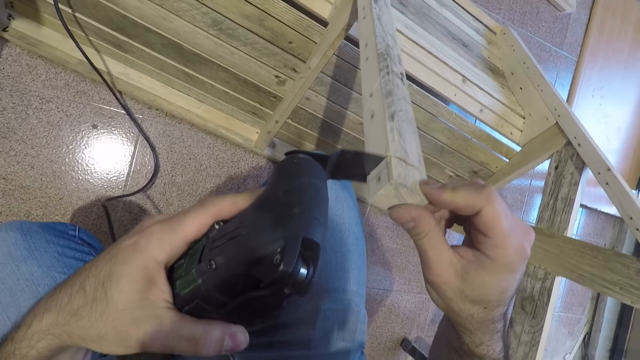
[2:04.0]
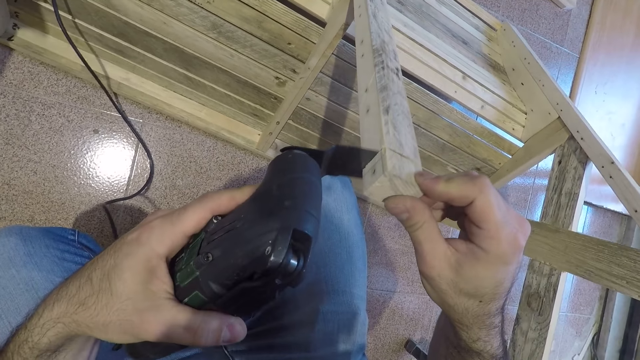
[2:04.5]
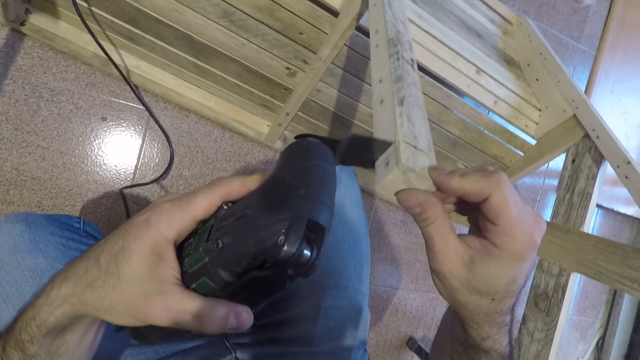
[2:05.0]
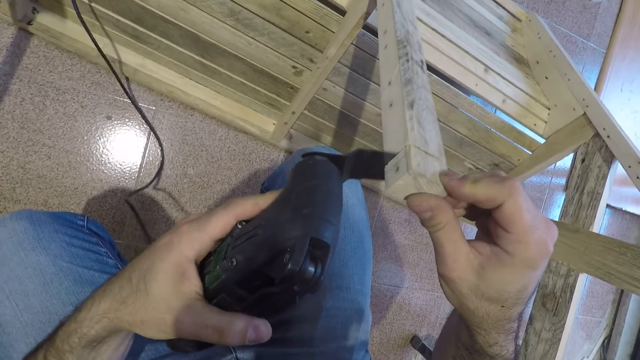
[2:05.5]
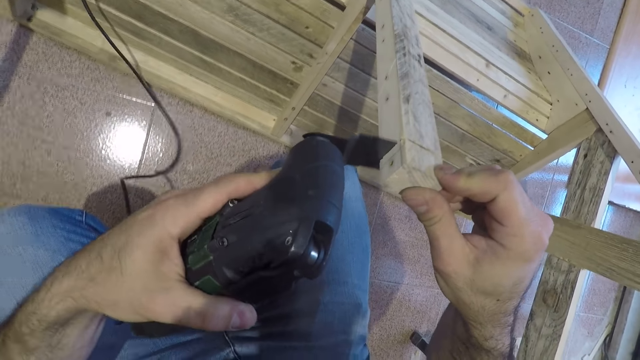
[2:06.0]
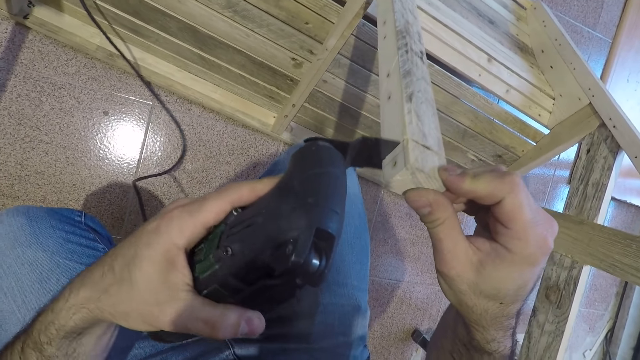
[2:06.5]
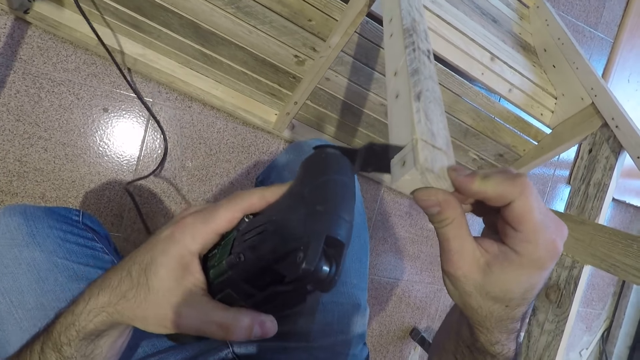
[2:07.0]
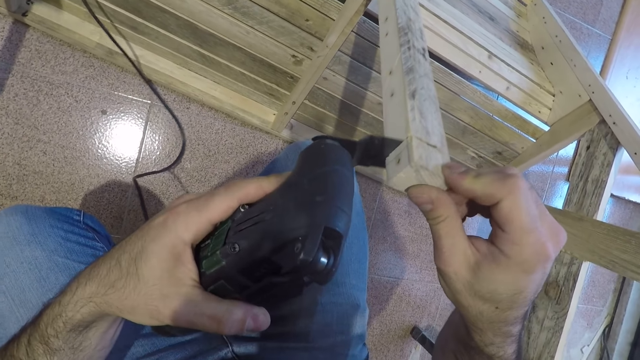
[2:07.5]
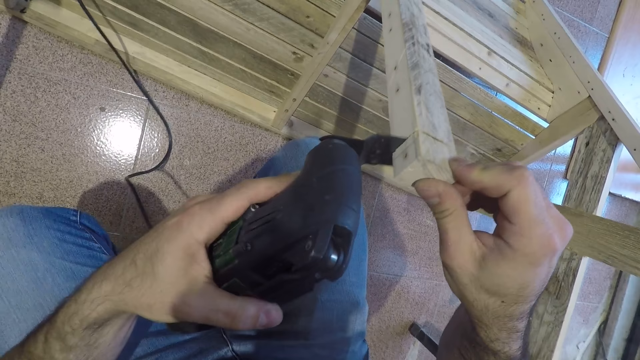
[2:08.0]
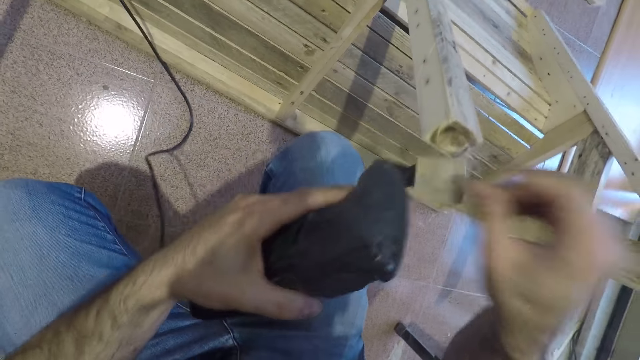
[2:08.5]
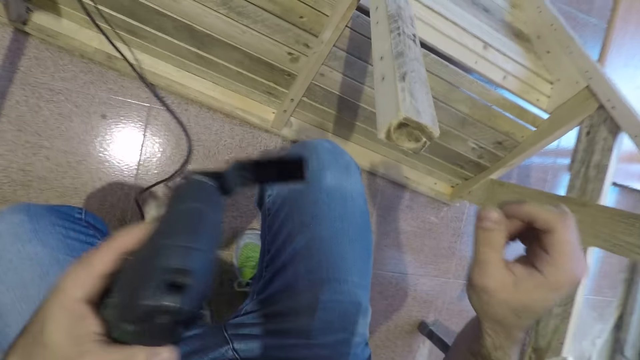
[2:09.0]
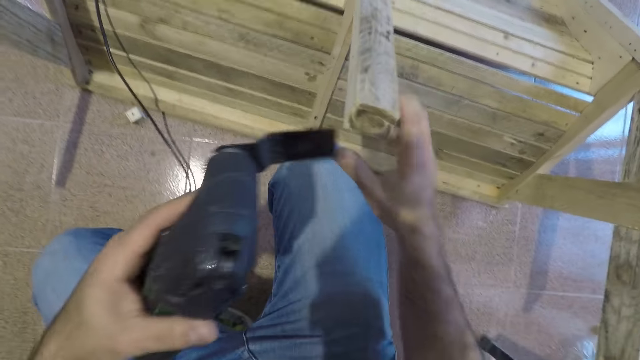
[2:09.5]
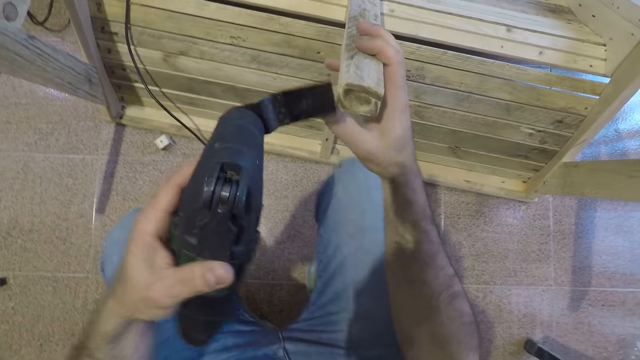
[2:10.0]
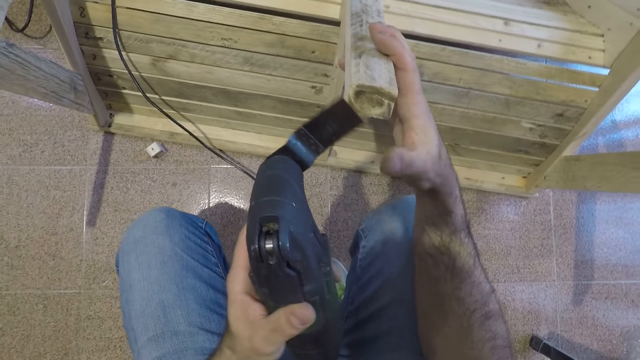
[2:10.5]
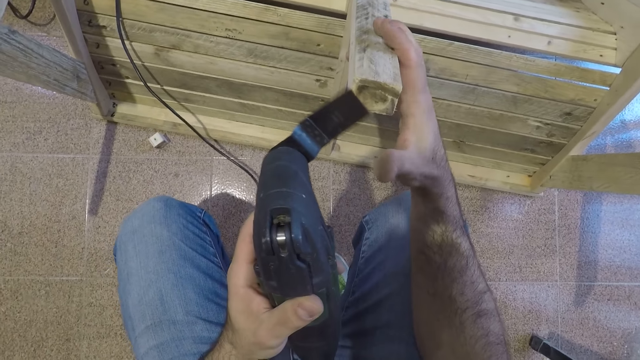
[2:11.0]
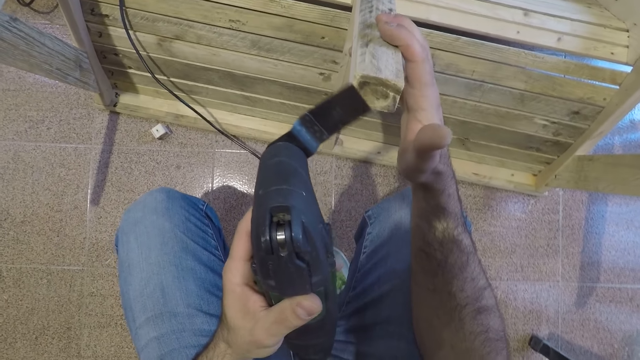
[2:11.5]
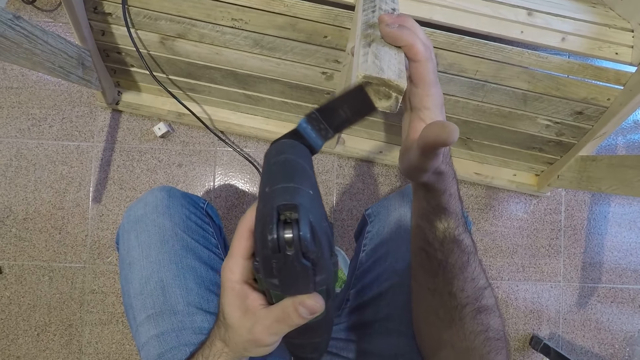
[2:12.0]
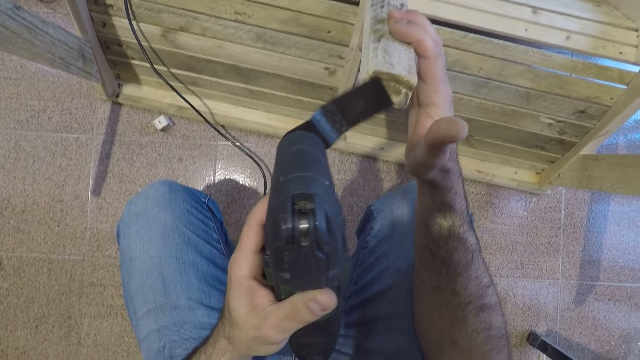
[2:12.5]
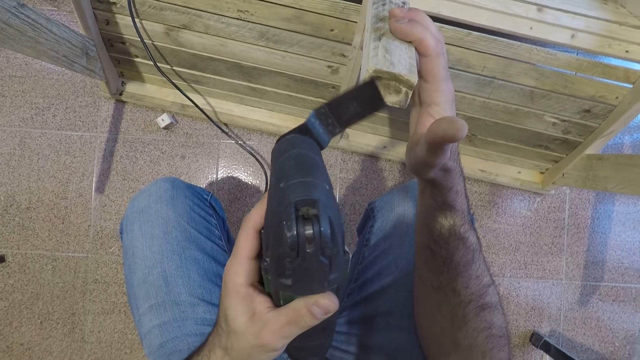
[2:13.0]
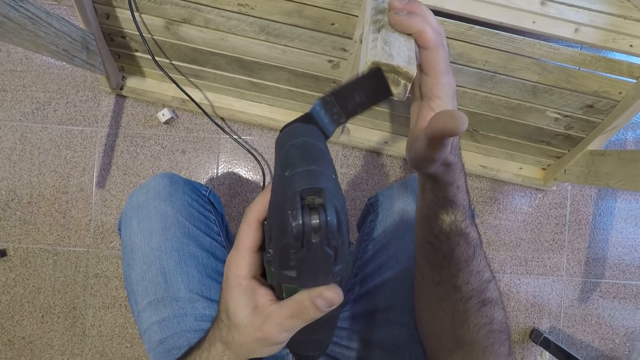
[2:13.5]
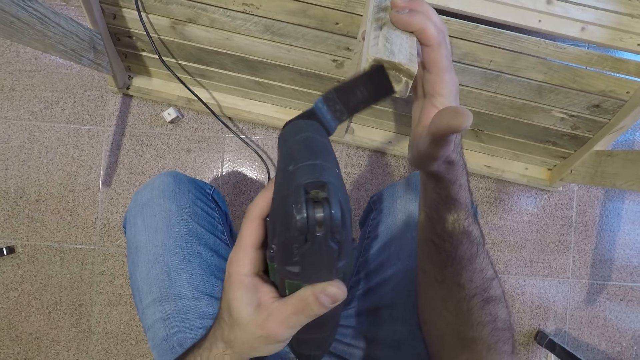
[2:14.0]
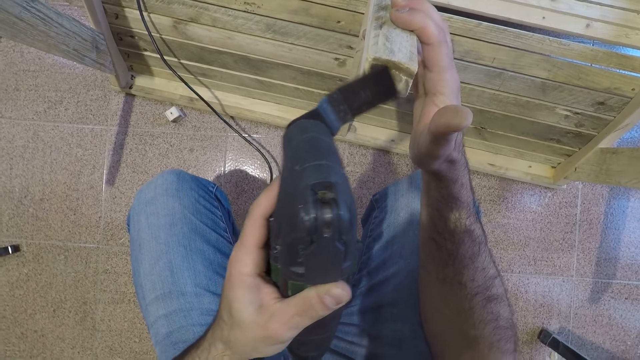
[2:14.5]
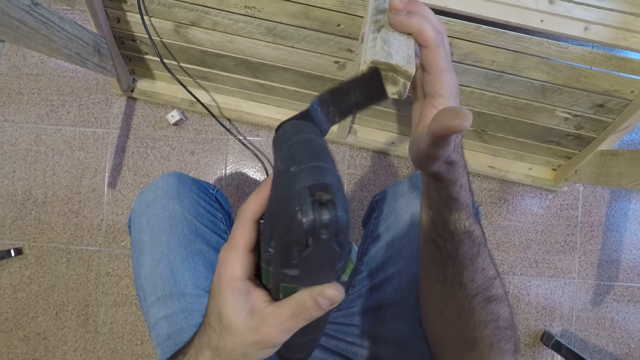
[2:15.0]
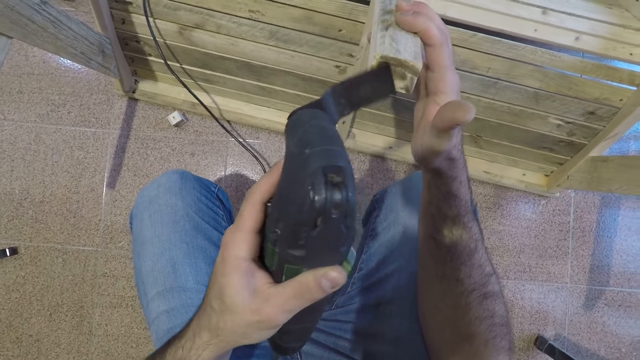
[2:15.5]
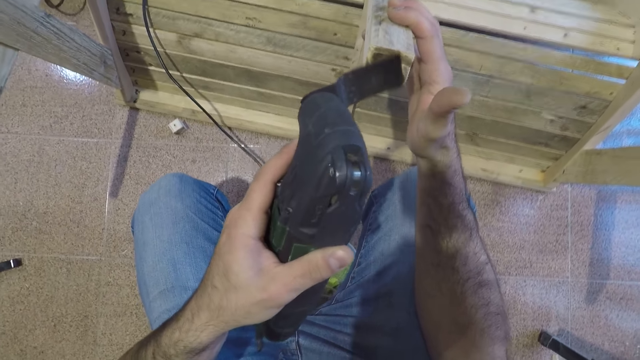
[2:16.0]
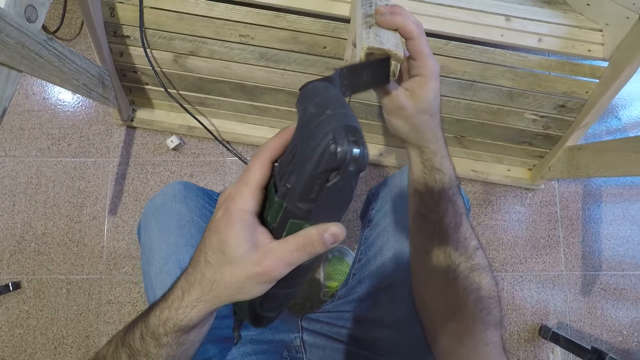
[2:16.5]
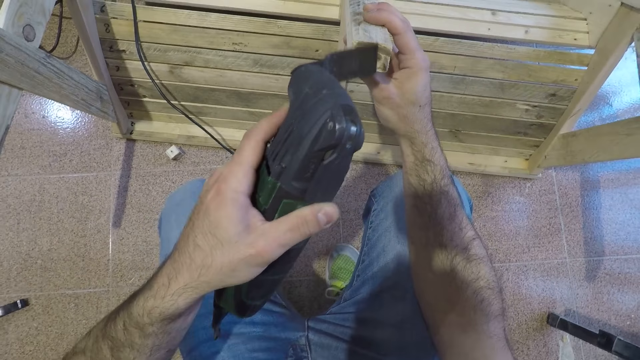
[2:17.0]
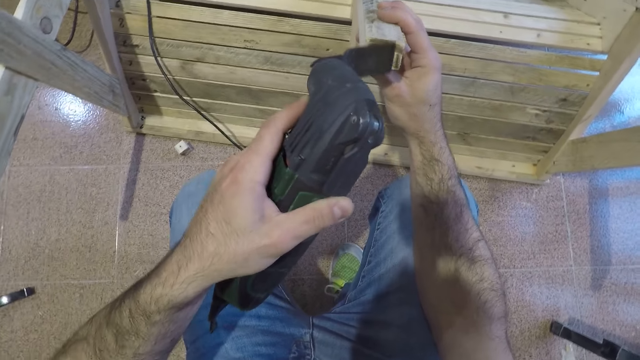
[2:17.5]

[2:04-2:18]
The camera wearer drops a piece of timber on the floor. He moves his hand. He holds the bench leg and cuts the bench leg. He moves his thumb. He cuts the bench leg.

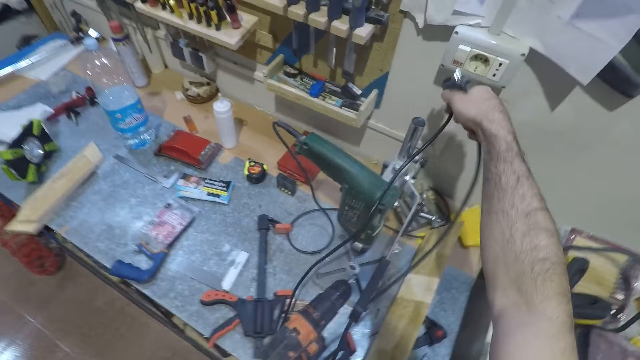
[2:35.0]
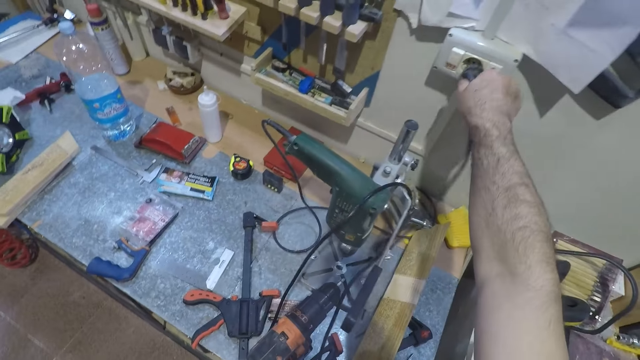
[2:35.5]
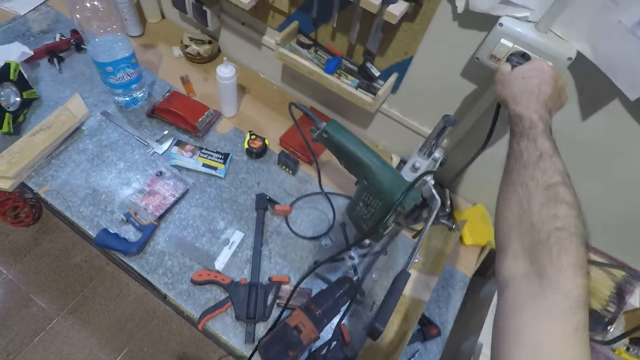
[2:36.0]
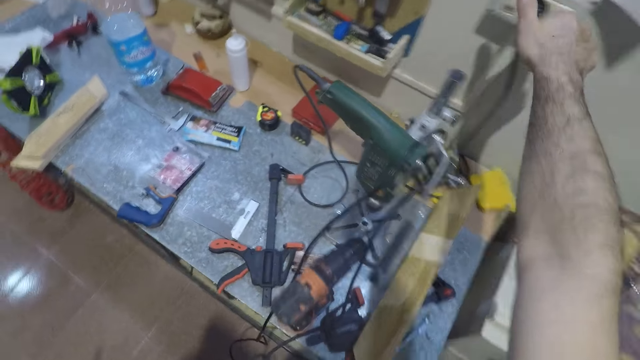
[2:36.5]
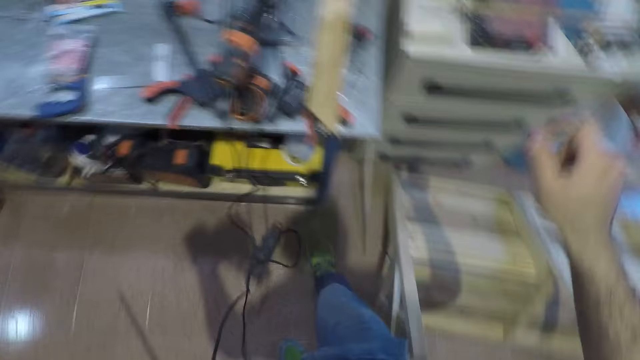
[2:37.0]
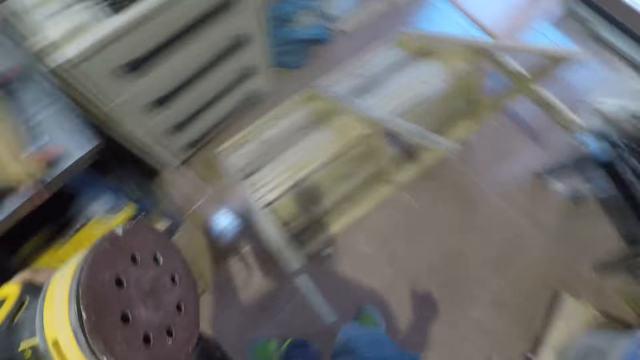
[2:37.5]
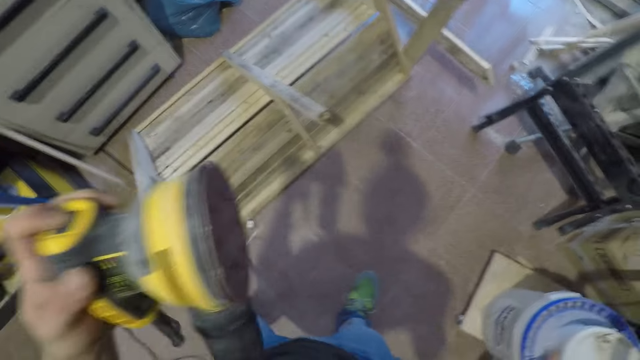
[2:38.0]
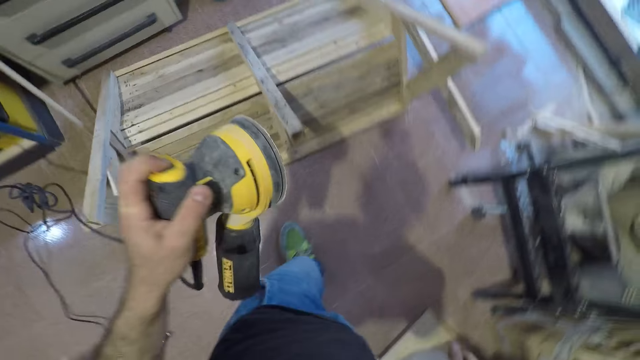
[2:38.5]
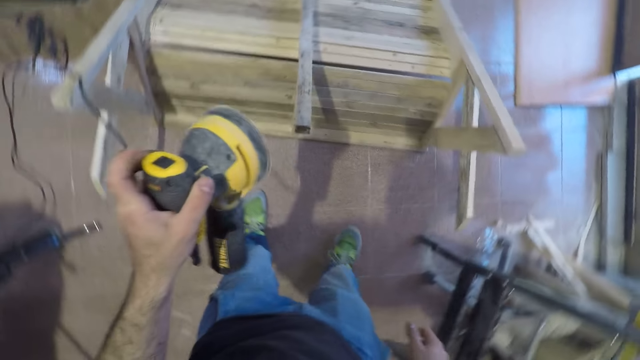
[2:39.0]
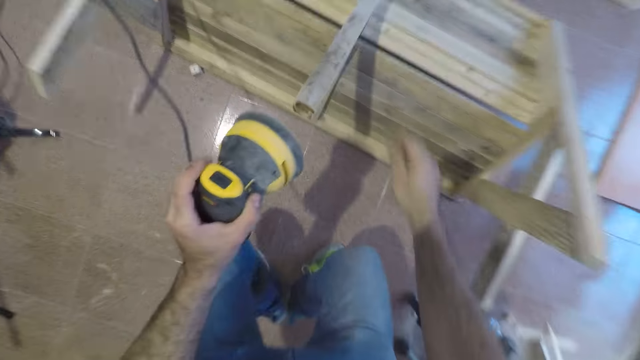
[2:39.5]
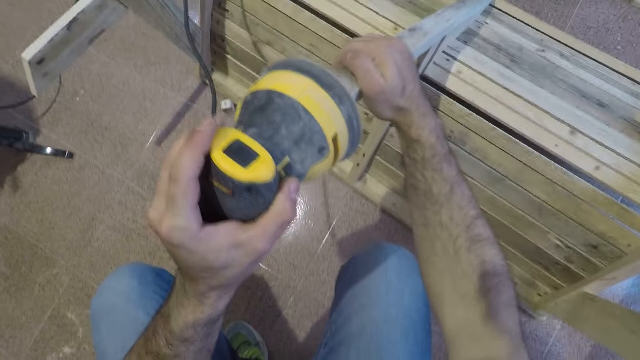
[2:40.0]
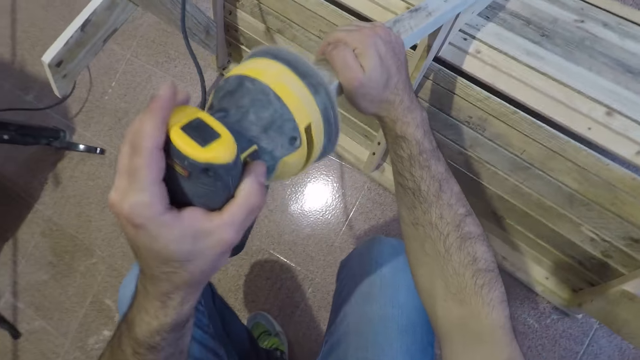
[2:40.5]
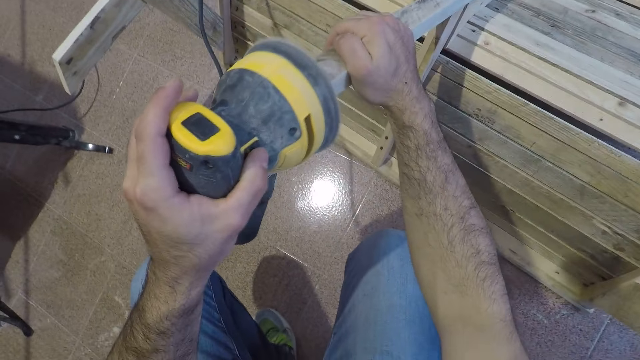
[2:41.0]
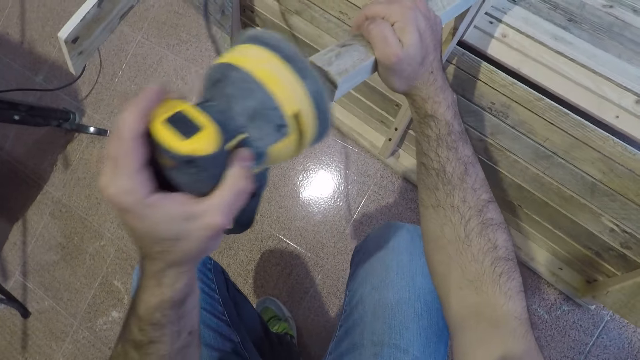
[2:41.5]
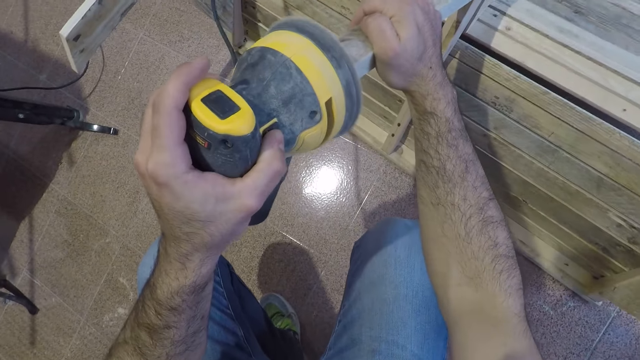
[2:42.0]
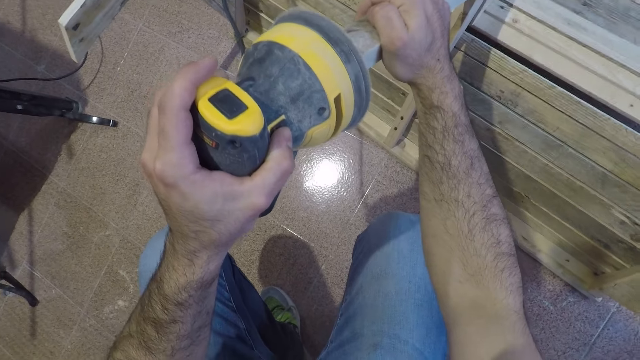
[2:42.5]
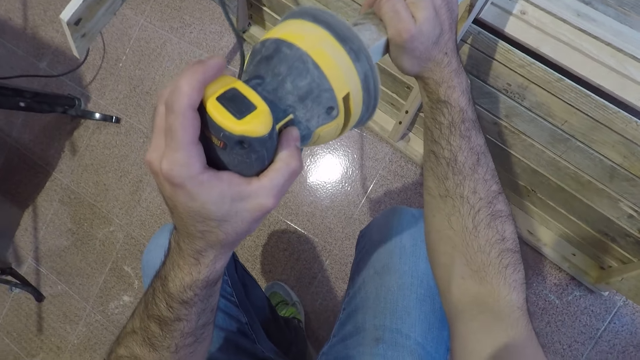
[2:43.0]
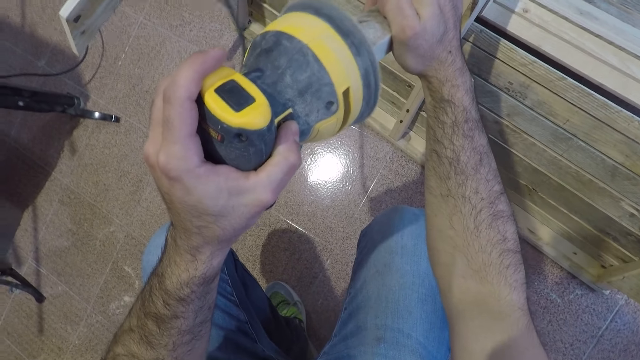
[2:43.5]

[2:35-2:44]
The camera wearer plugs the random orbital sander into a socket. They turn, walk, and bend down. They smoothen the wooden furniture with the sander.
